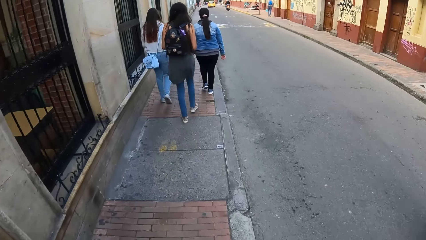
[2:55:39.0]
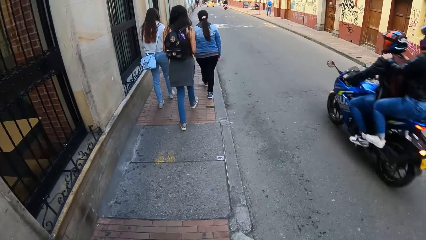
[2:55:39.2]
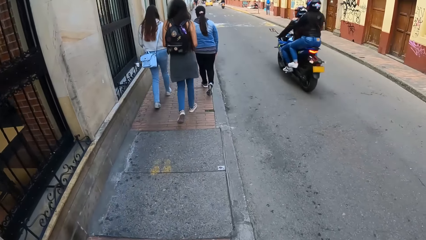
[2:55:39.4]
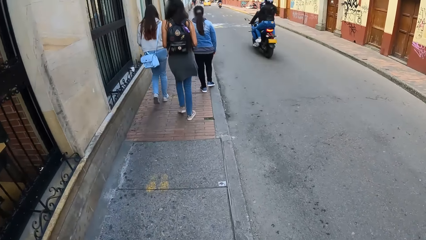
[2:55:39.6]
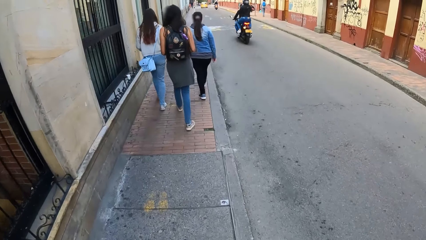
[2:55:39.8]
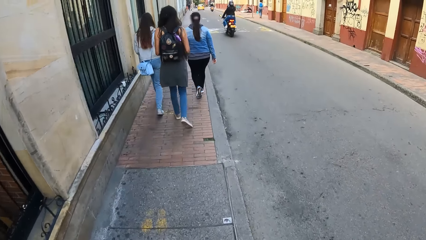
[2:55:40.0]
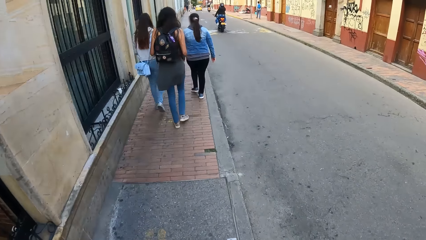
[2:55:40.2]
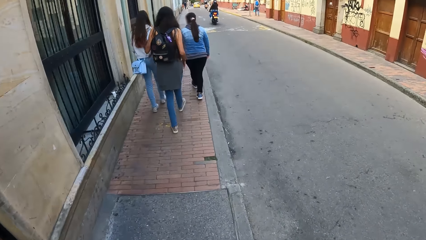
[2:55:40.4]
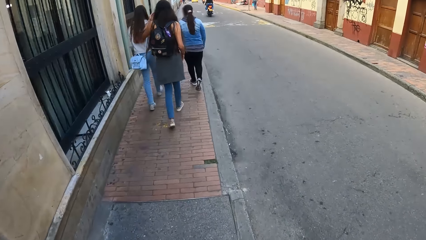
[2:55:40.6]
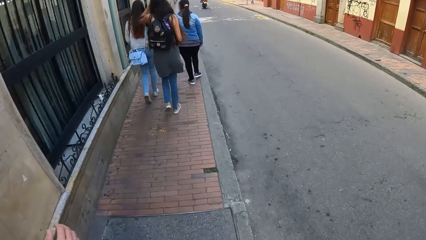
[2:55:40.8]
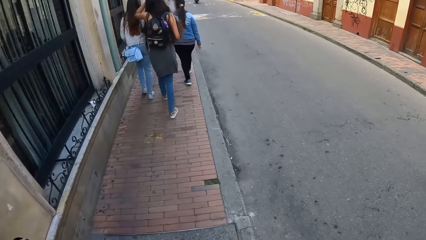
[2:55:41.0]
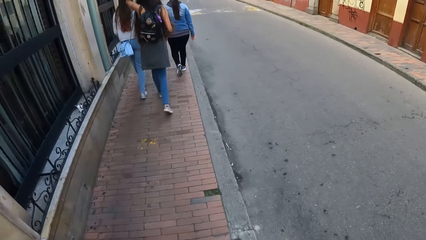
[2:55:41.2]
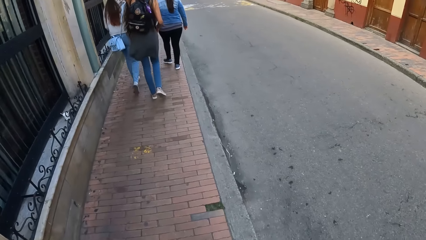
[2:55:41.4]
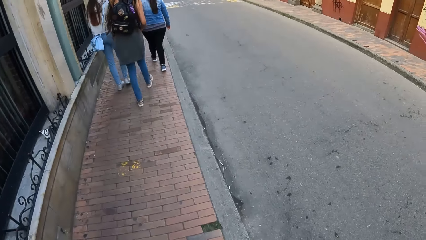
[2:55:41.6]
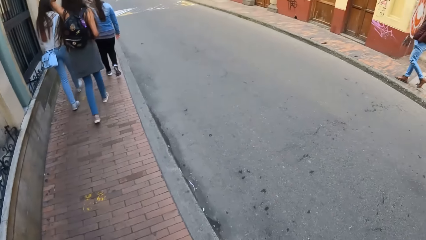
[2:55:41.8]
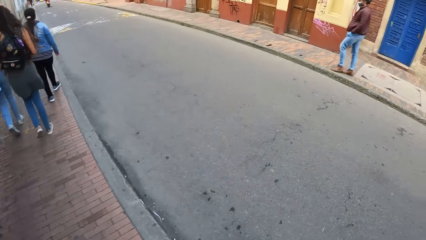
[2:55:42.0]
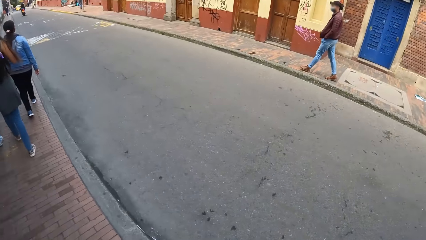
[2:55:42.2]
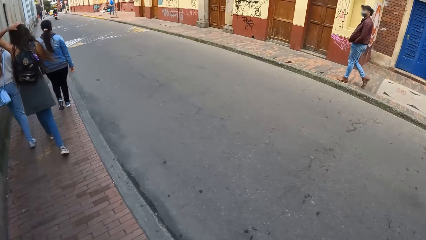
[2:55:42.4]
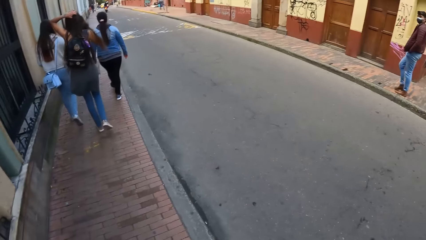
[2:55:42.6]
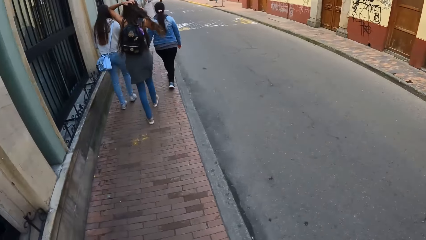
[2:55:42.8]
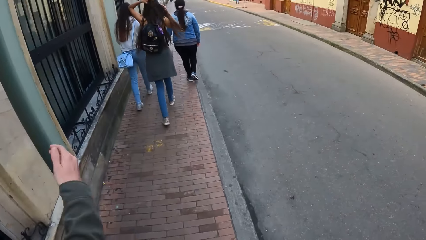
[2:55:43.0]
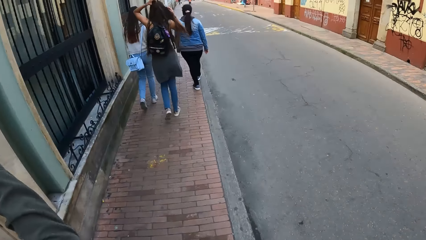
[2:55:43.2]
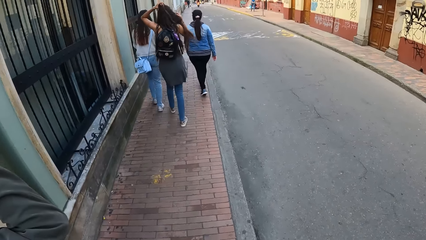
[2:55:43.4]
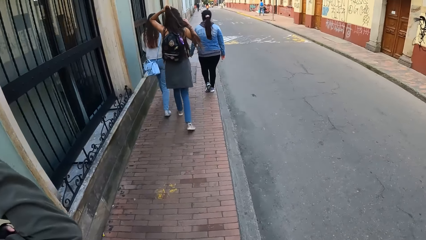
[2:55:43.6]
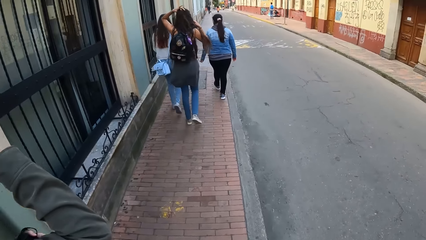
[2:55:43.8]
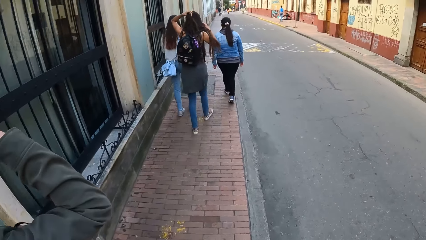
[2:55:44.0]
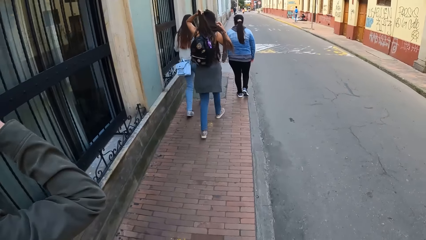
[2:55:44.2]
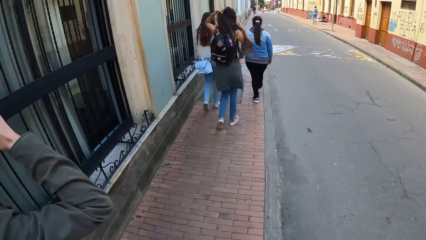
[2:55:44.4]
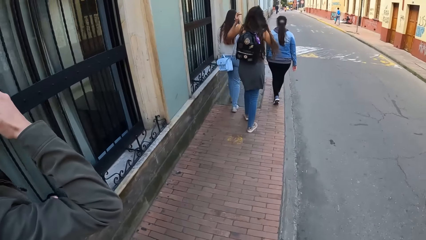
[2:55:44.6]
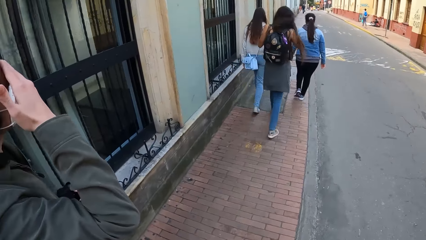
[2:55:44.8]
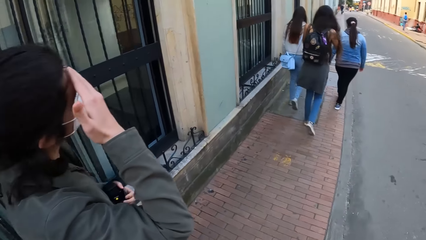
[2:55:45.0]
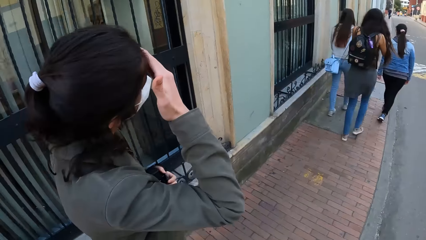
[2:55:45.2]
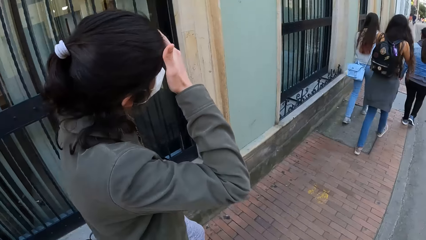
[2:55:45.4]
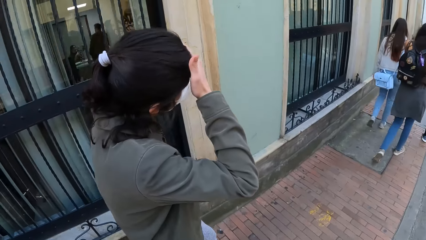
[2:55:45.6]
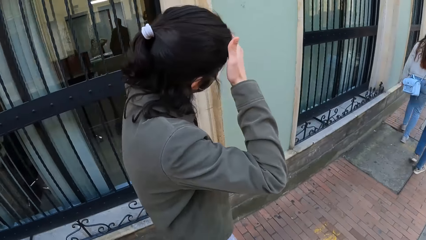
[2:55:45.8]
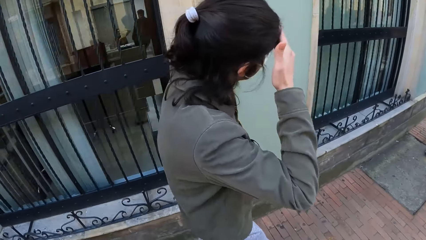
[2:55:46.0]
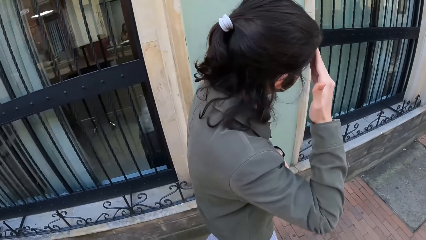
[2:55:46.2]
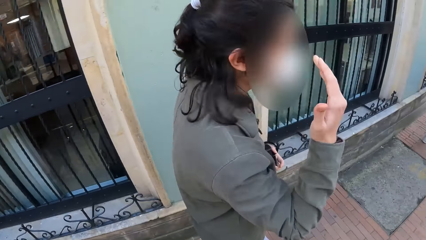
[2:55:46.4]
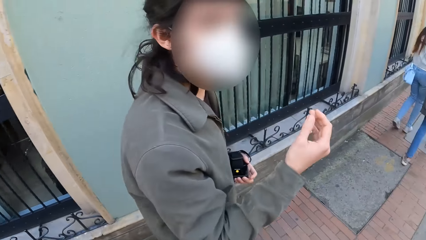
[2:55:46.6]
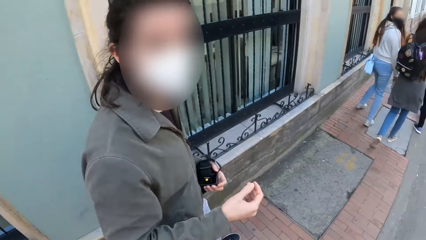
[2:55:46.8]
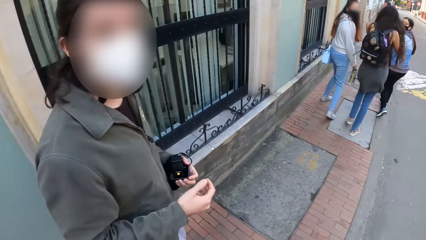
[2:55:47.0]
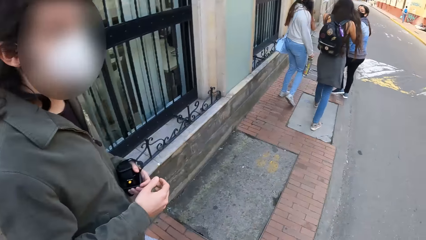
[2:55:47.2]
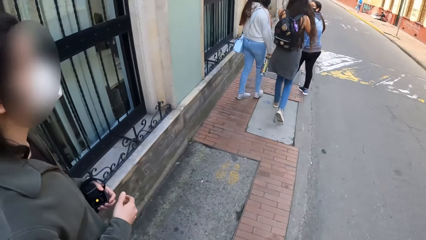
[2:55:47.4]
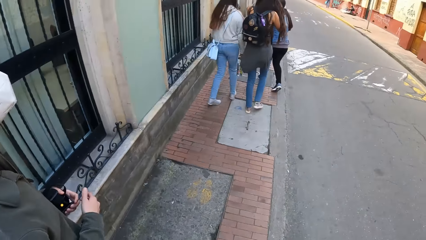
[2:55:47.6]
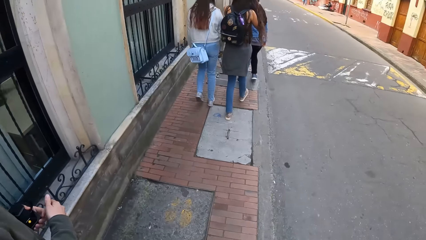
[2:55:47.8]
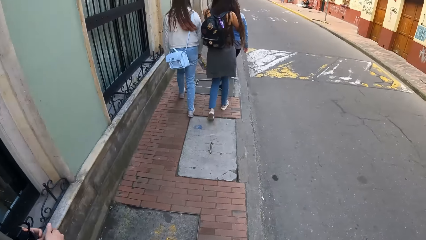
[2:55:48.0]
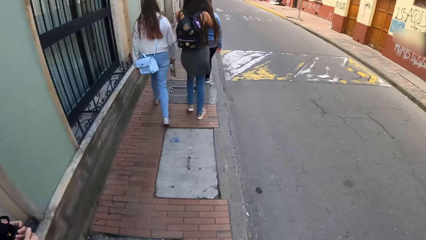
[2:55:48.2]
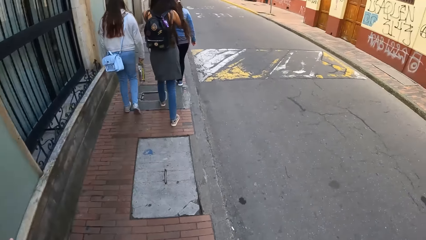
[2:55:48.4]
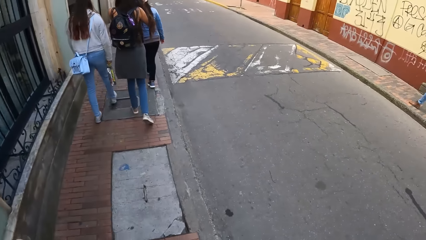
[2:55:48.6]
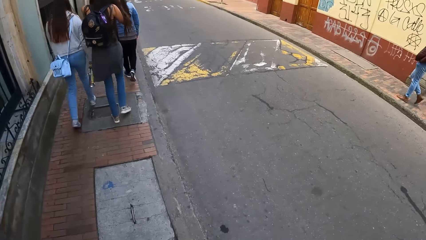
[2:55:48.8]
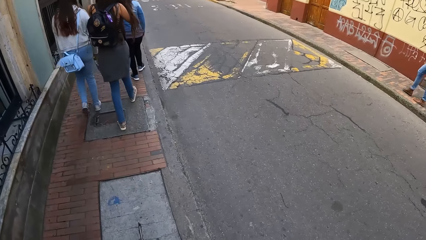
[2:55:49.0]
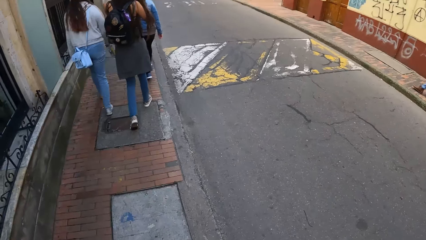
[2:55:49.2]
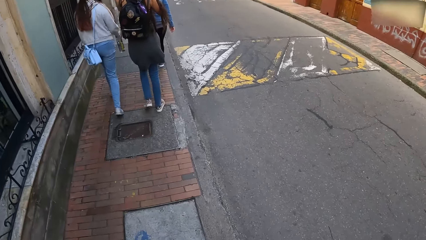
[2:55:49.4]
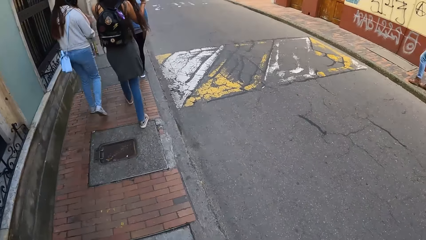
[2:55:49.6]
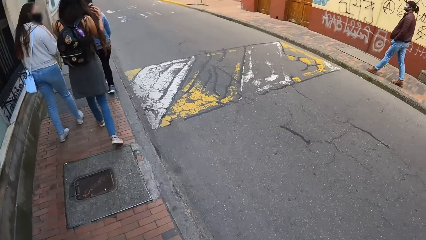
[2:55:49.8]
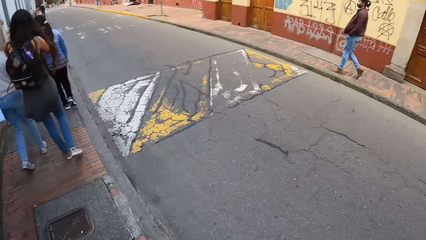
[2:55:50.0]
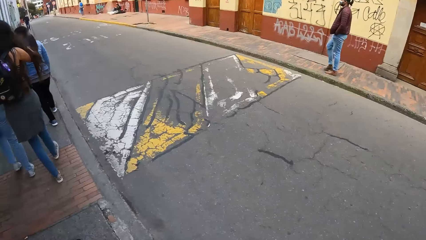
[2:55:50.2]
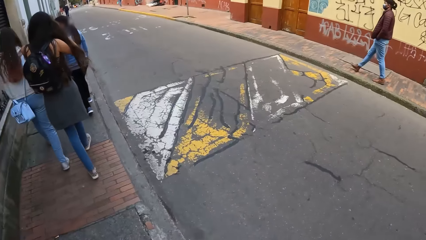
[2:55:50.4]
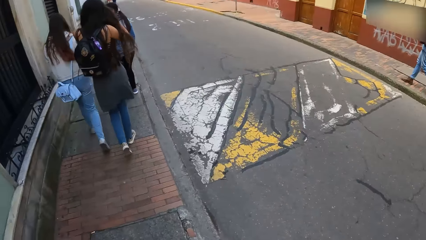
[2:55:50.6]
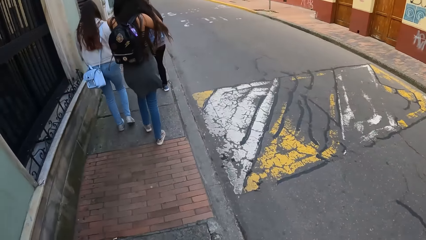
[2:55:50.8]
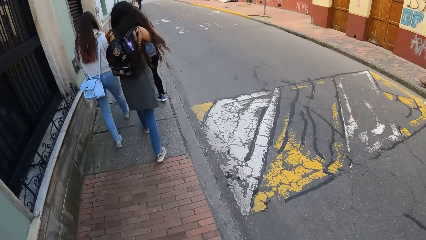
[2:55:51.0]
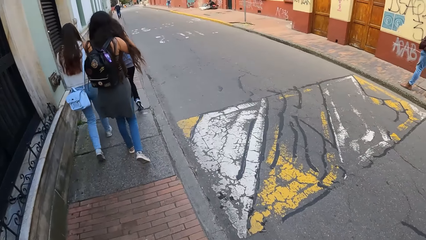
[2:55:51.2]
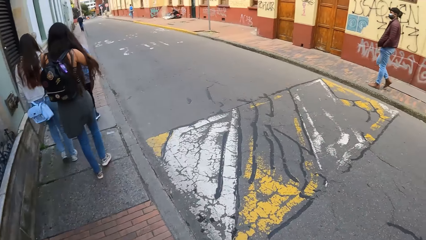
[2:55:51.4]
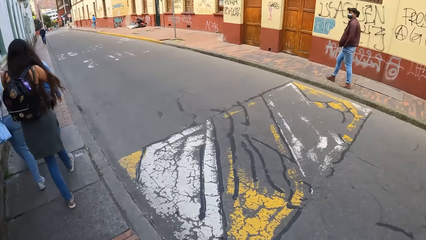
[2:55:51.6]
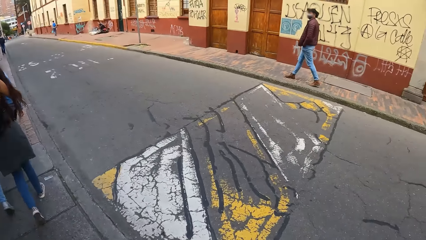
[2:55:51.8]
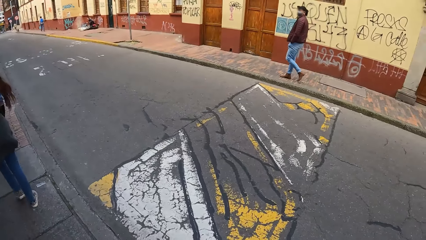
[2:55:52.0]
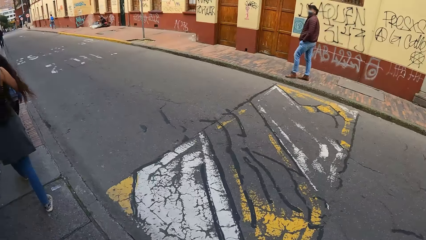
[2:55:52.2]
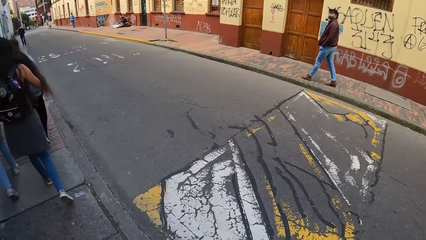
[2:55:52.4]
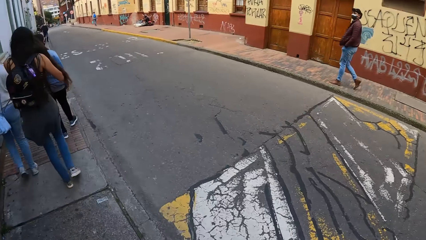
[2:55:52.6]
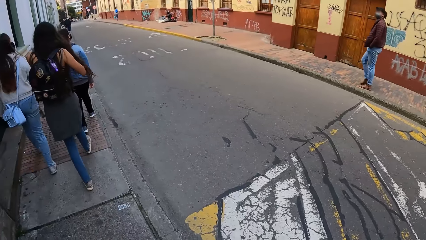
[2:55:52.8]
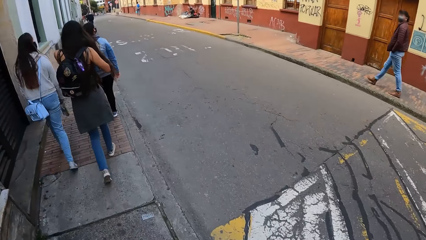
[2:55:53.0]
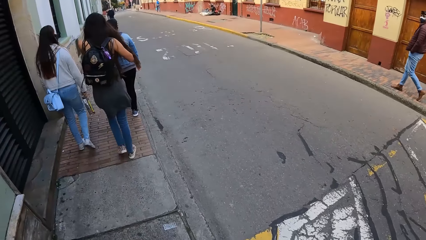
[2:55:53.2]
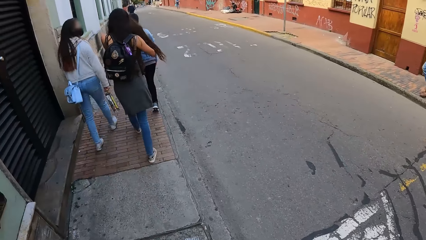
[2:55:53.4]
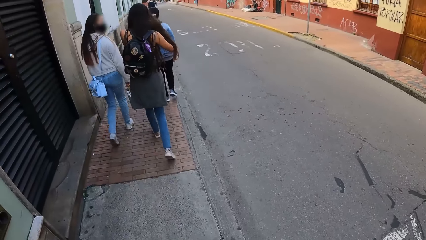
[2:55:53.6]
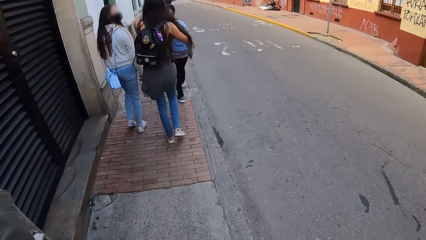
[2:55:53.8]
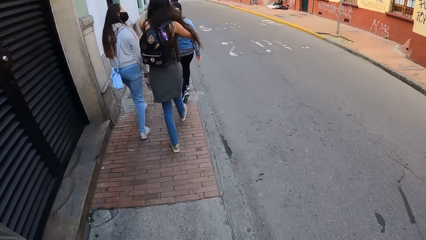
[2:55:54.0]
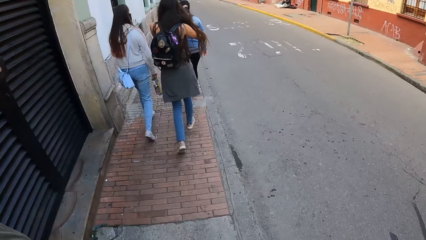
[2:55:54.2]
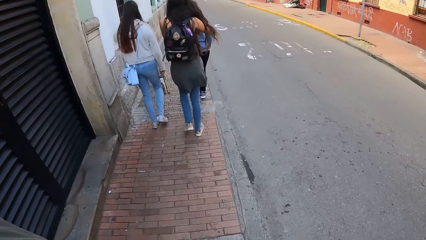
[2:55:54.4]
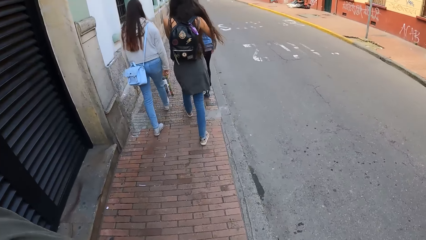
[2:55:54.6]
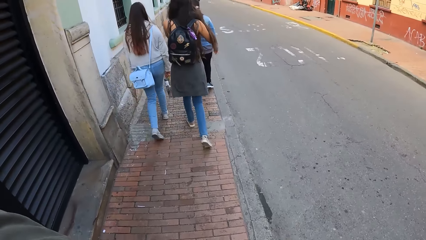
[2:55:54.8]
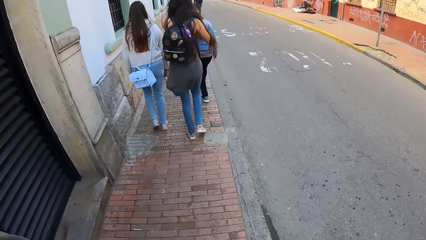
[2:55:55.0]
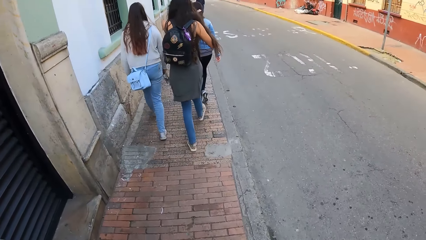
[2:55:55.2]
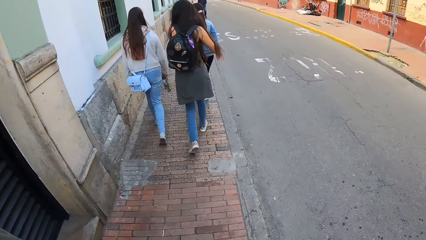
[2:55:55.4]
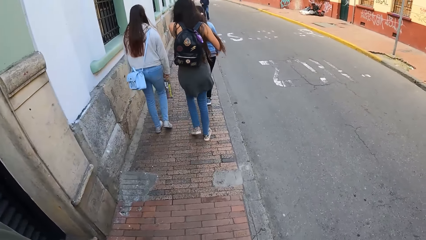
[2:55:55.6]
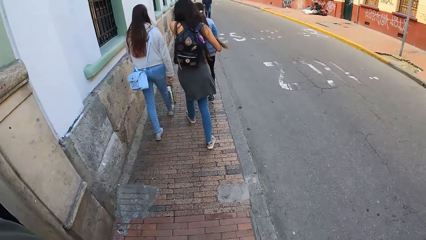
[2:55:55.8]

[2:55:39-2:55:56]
A motorcycle rides past the camera wearer. The woman raises her left hand toward her head. The woman adjusts her hair with her left hand. The man raises his right hand toward his head. Another man interacts with the camera wearer. Another woman untangles her hair with her right hand. The other man raises his right hand.
